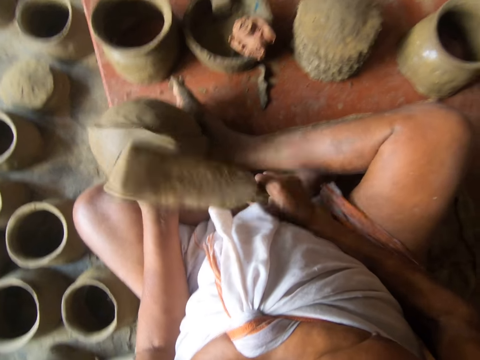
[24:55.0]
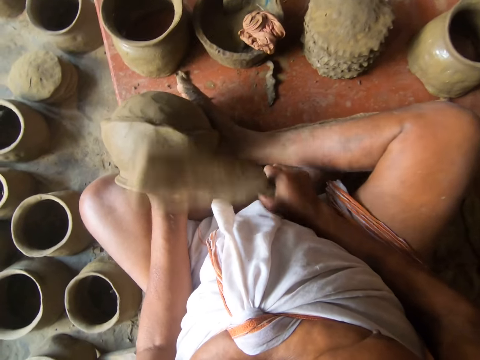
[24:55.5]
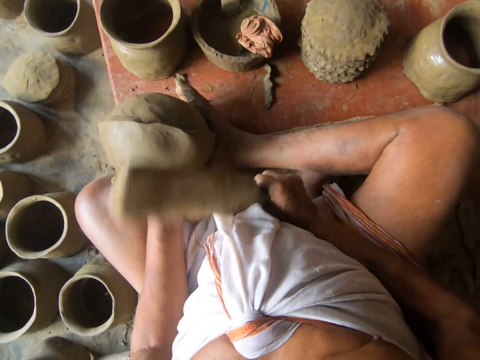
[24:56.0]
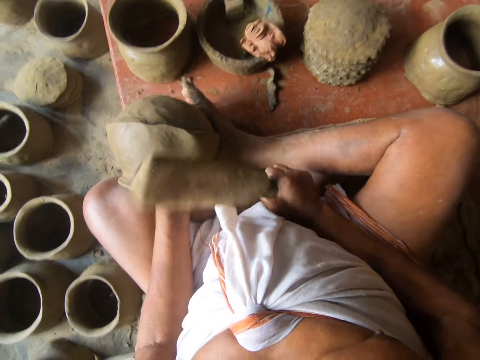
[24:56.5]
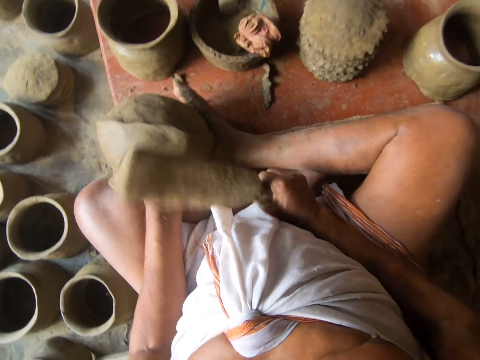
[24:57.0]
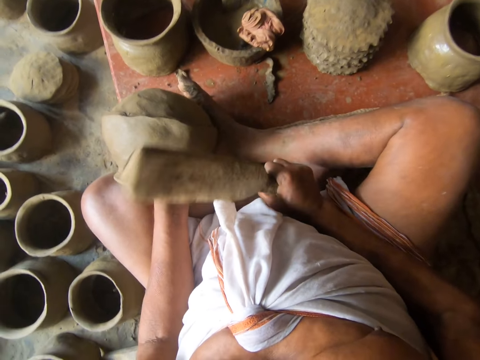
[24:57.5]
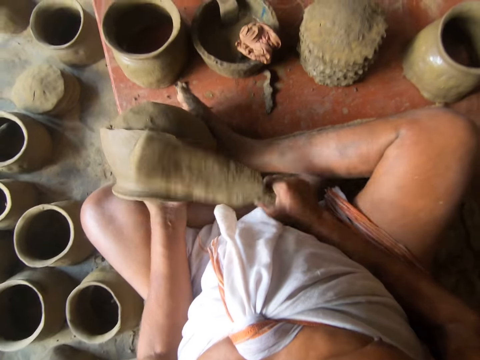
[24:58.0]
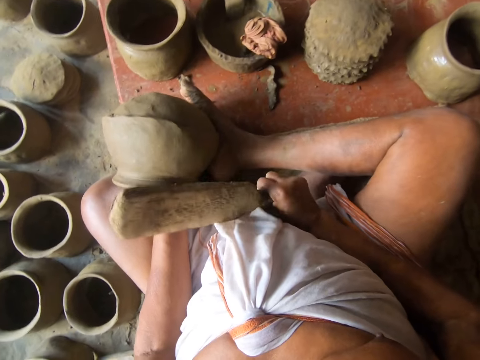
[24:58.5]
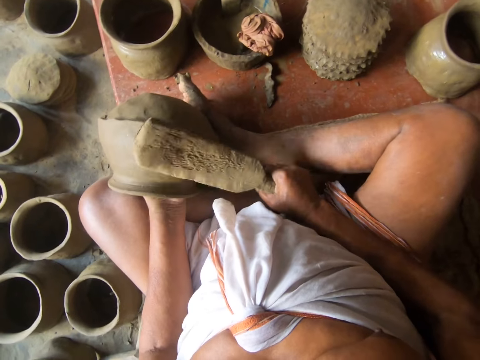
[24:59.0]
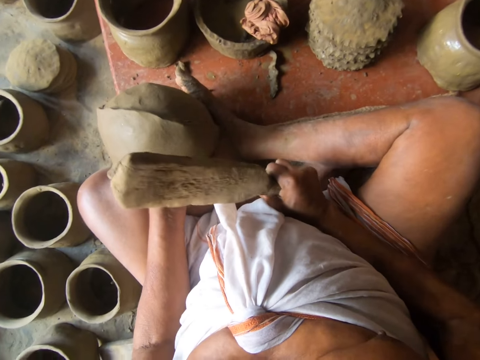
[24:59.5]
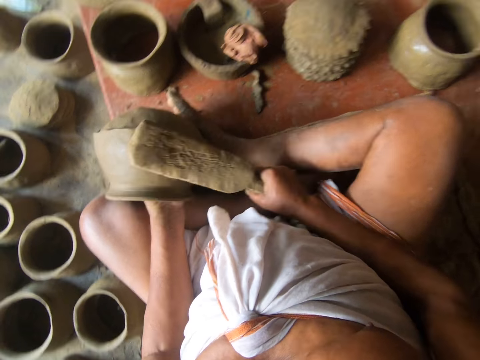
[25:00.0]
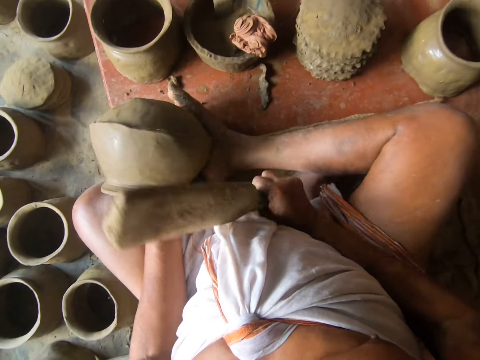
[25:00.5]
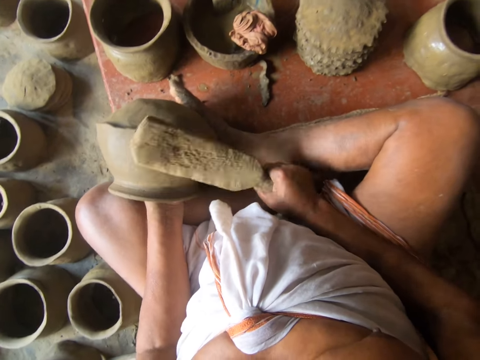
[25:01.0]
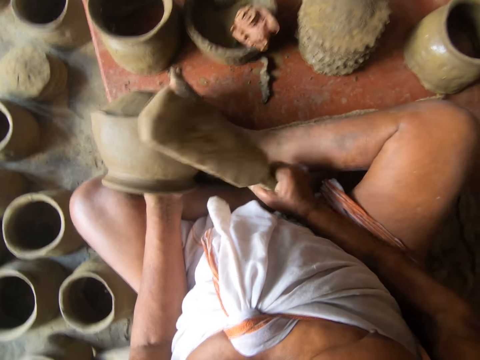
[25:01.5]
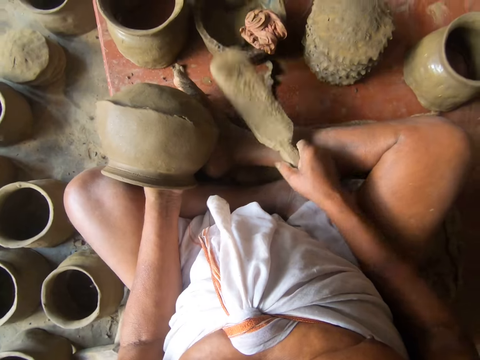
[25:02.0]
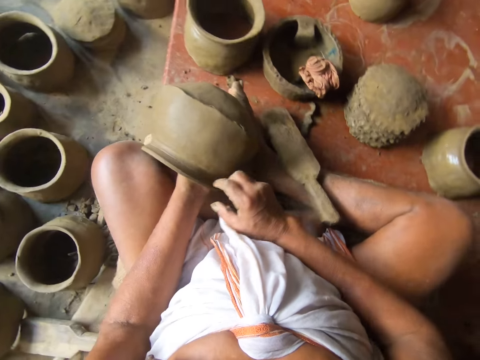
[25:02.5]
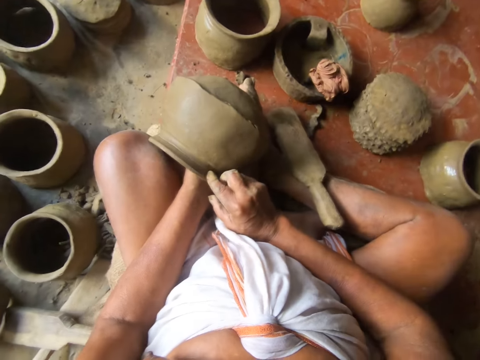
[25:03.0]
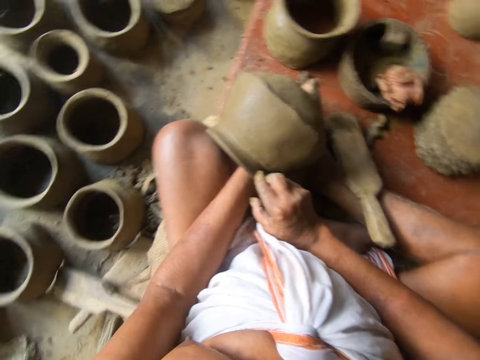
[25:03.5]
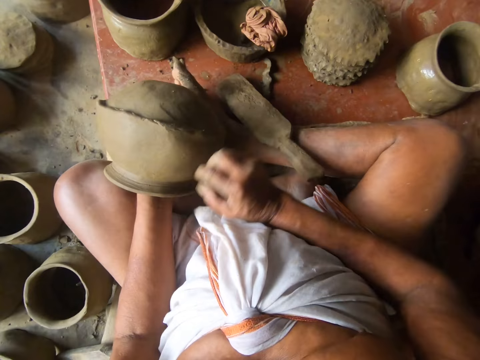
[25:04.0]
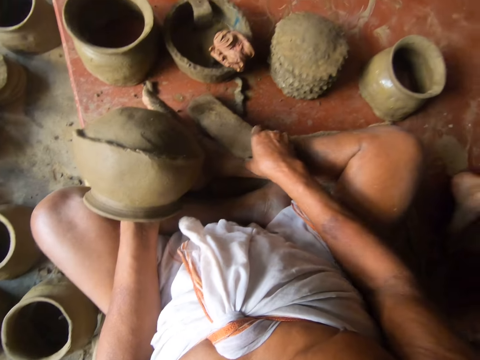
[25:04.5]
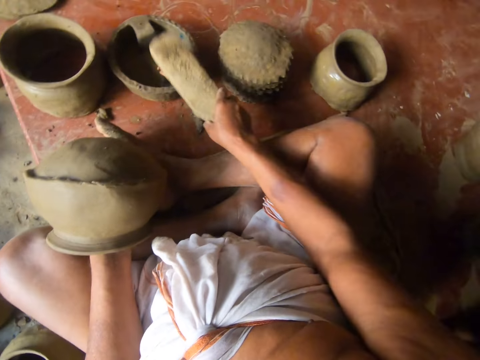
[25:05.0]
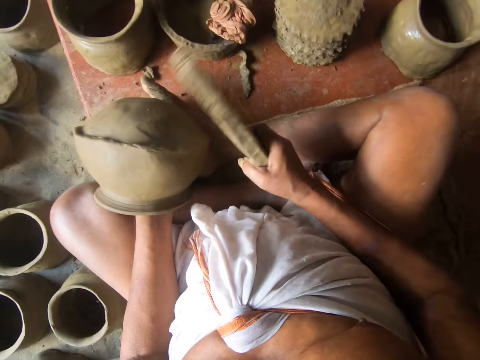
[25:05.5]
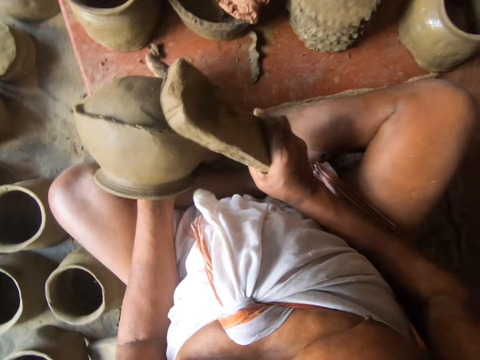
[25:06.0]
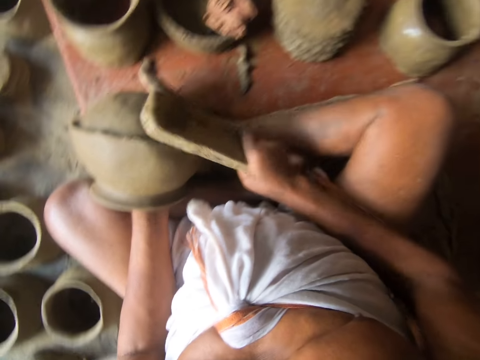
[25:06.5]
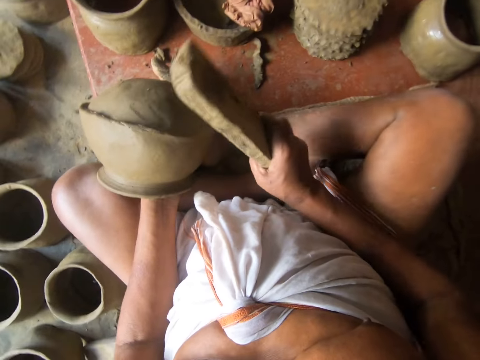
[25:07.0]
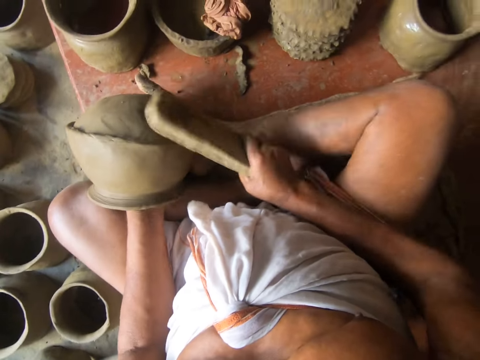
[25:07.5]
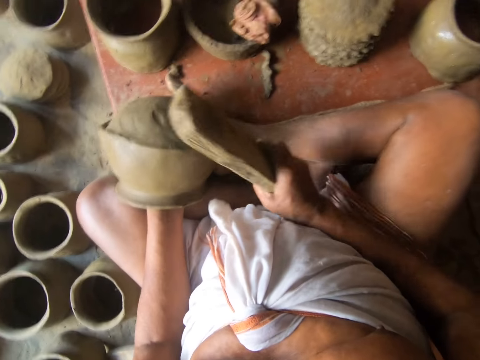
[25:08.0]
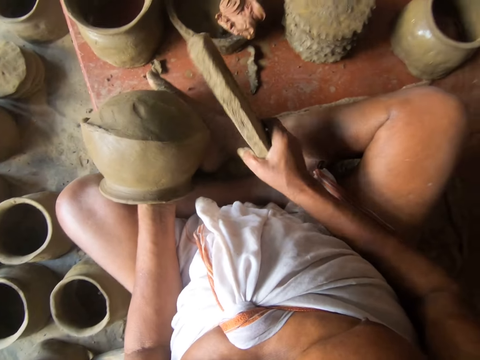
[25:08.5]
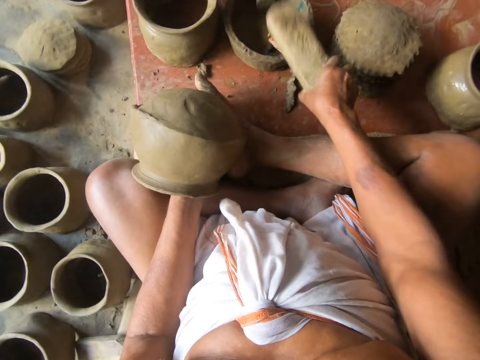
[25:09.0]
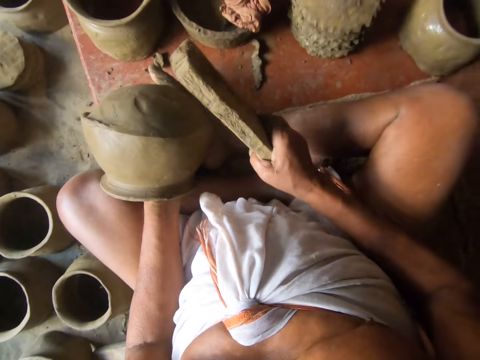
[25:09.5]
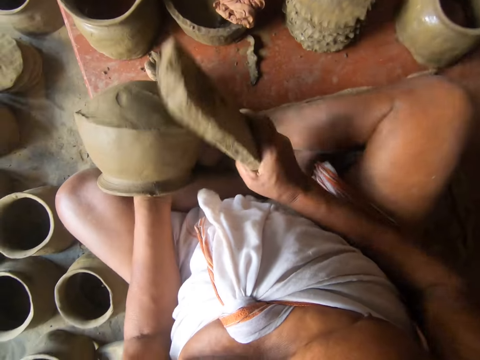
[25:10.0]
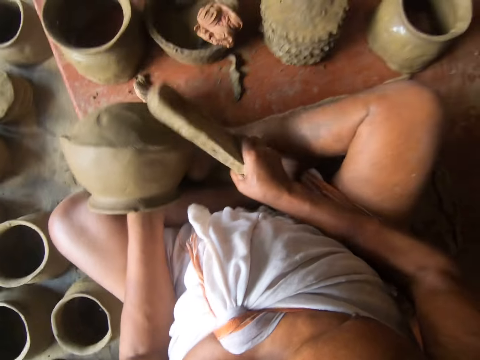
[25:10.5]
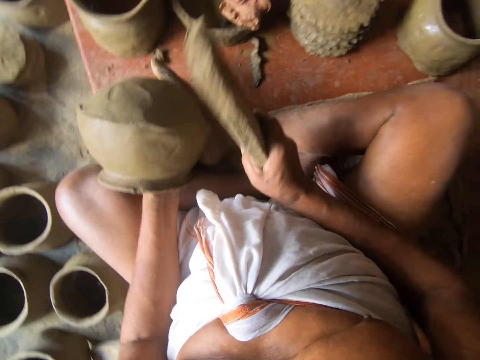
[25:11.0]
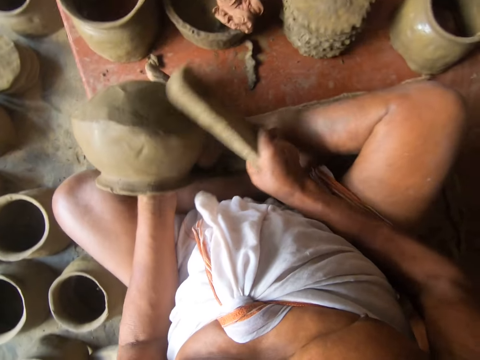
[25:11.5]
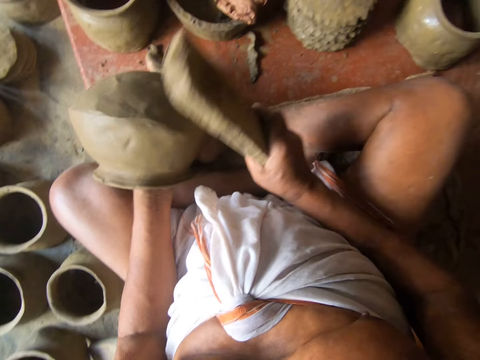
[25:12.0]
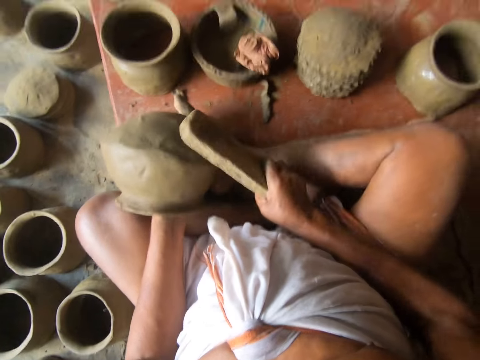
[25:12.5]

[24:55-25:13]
The camera wearer drops a wood piece on the floor. They examine the modelling clay pot or mold. They adjust the mold. They pick up the wood from the floor. They tap on a cloth with the wood piece. They hit the modelling clay pot with the wood. They tap on the cloth with the wood piece. They hit the mold with the wood piece.

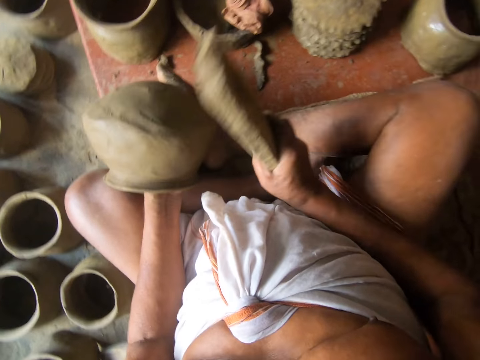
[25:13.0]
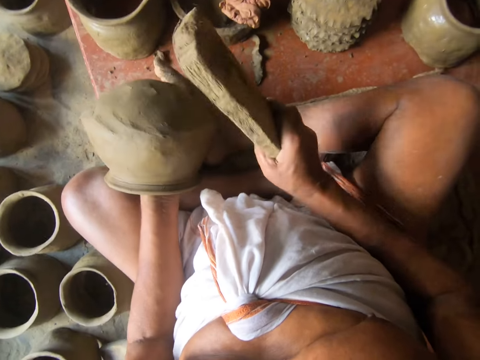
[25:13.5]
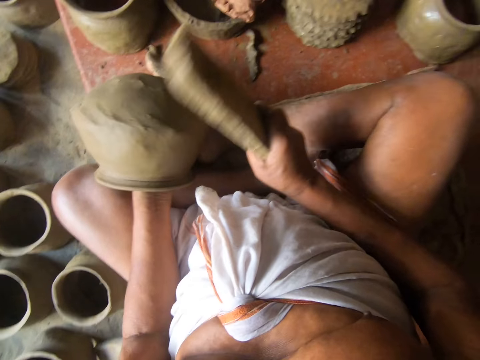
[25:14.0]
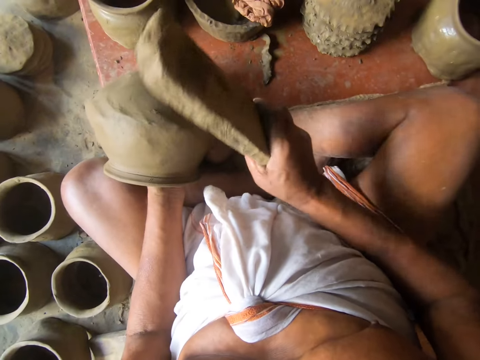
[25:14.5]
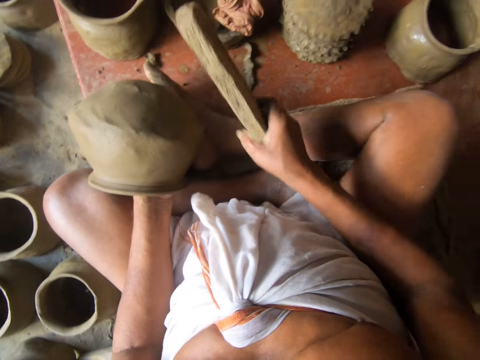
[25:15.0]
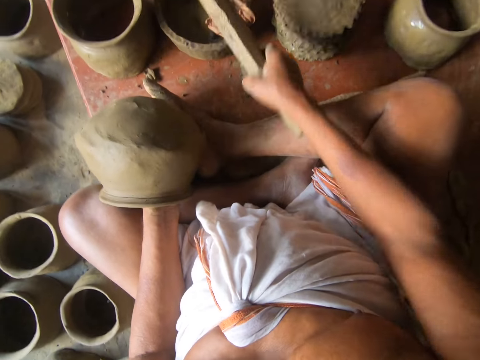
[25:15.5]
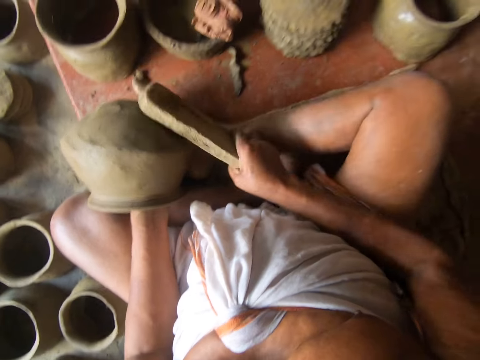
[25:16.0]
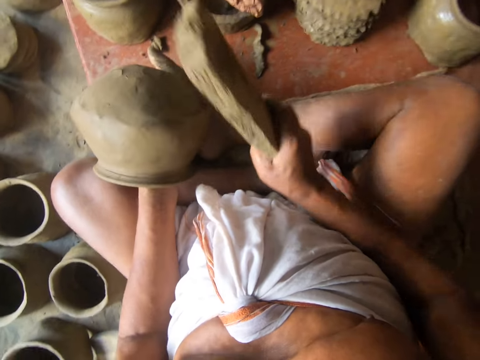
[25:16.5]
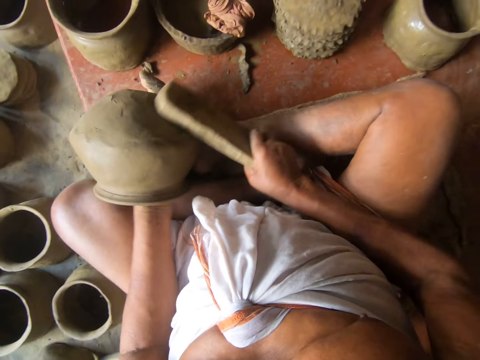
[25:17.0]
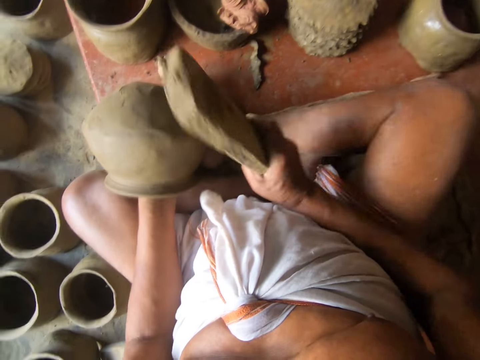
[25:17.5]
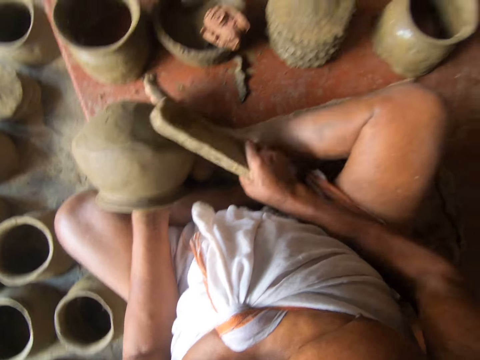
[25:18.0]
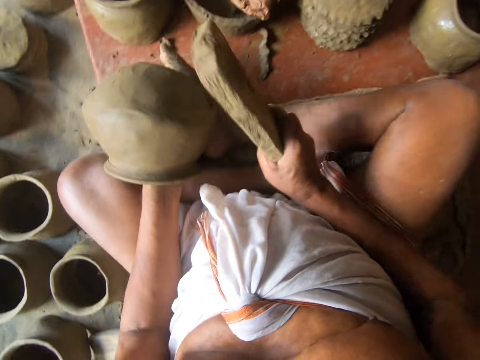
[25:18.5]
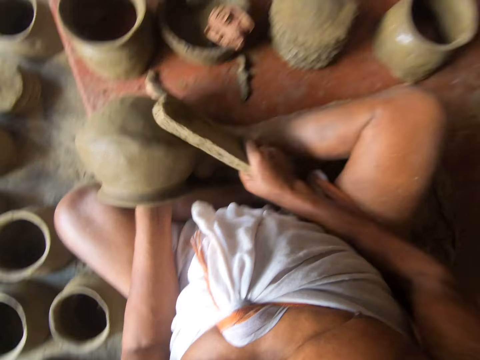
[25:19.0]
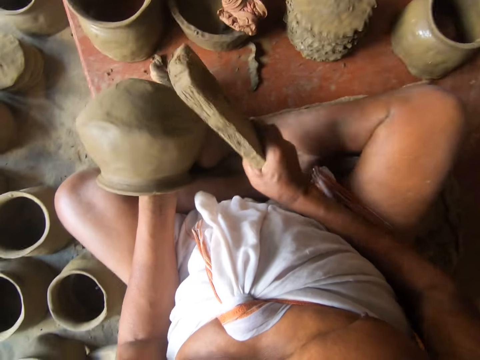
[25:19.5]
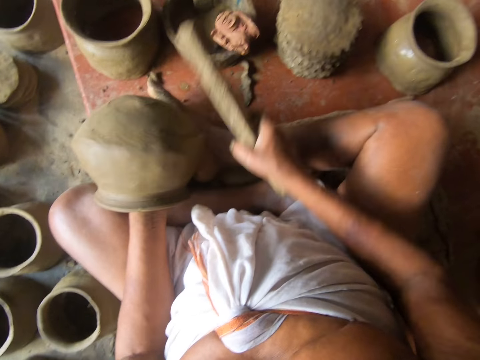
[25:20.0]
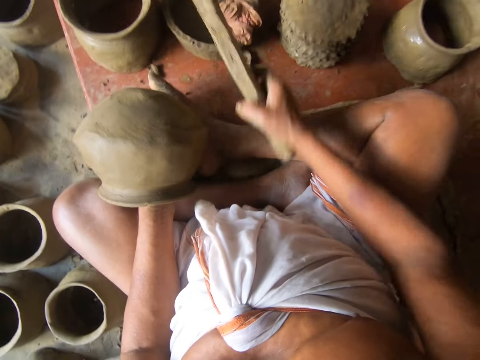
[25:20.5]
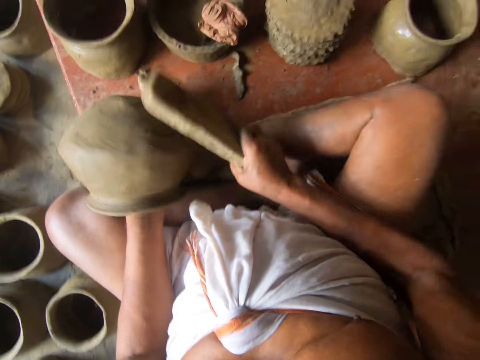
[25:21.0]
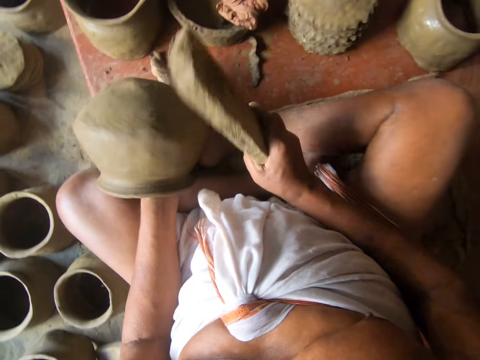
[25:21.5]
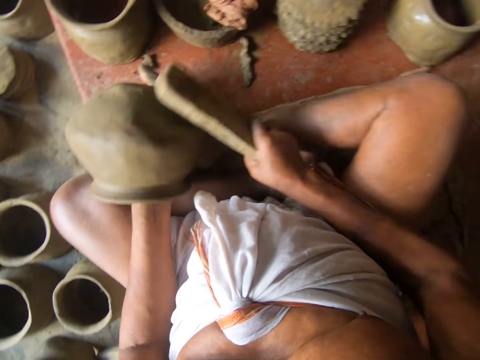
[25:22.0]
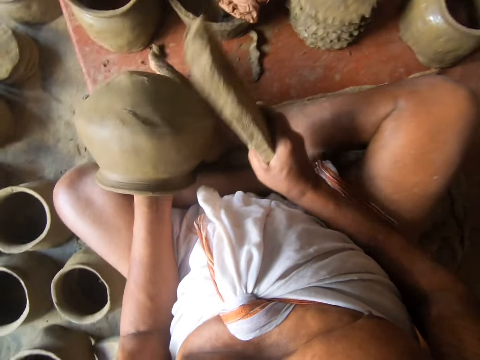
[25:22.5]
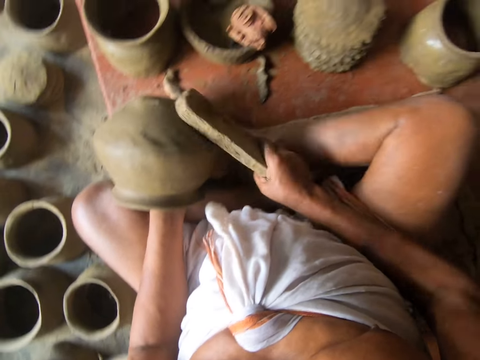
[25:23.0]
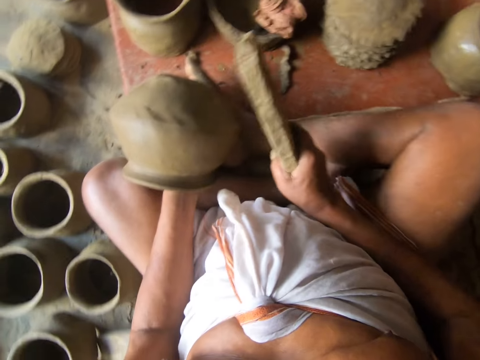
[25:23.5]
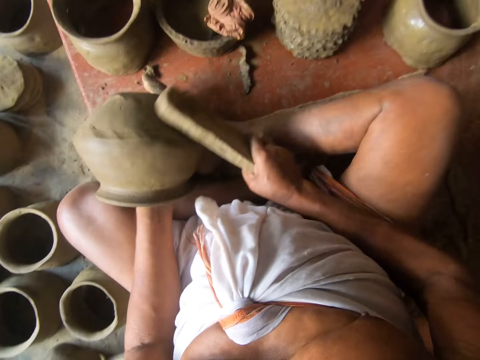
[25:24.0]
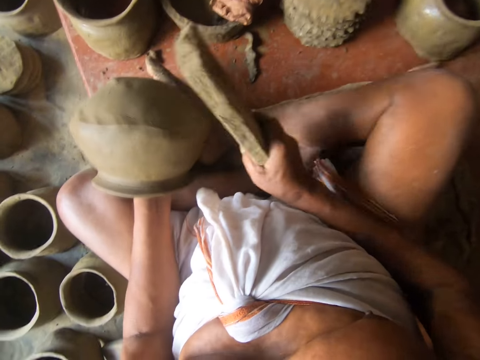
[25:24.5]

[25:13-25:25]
The camera wearer places the wood on a piece of cloth. They tap on the cloth with a wood piece. They hit the modelling clay pot with the wood. They tap on the cloth with the wood piece. They place the wood on the piece of cloth. They hit the modelling clay pot with the wood.
